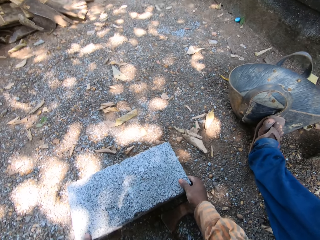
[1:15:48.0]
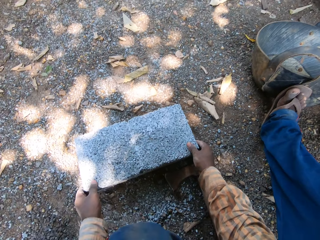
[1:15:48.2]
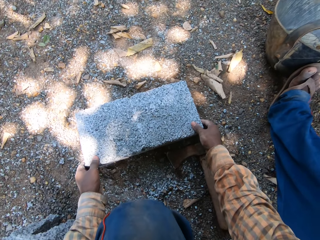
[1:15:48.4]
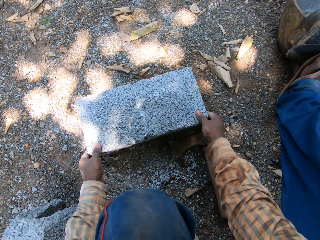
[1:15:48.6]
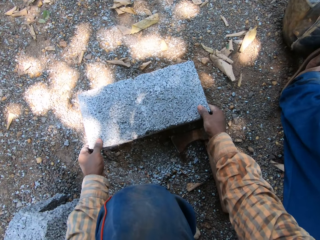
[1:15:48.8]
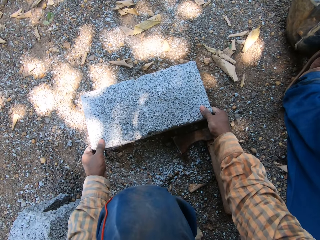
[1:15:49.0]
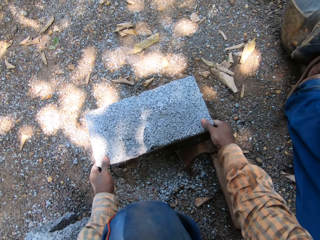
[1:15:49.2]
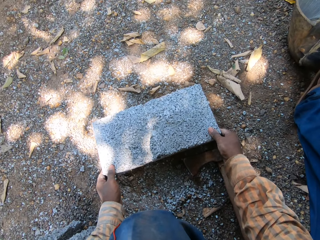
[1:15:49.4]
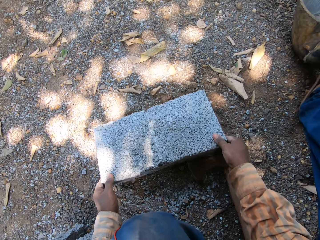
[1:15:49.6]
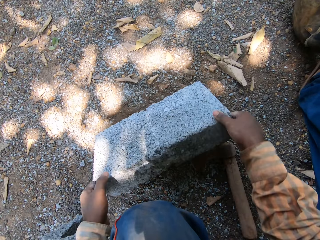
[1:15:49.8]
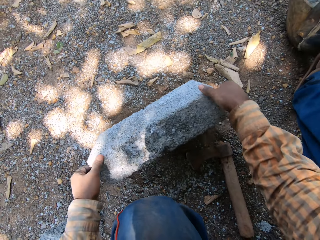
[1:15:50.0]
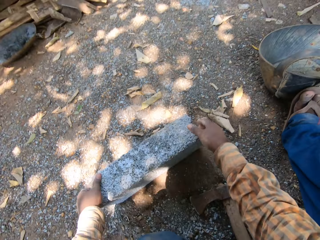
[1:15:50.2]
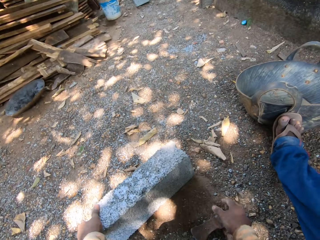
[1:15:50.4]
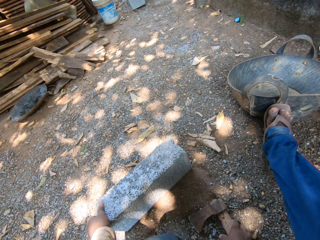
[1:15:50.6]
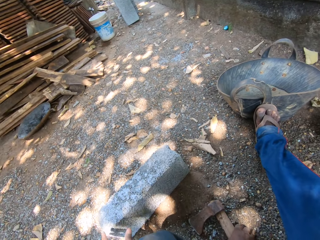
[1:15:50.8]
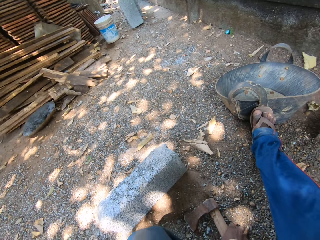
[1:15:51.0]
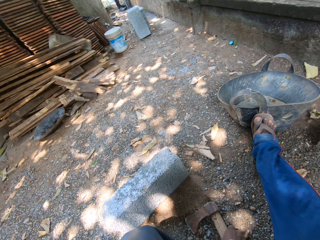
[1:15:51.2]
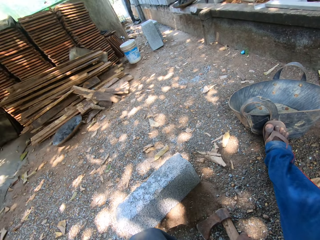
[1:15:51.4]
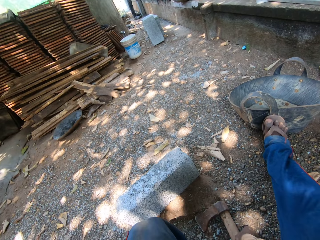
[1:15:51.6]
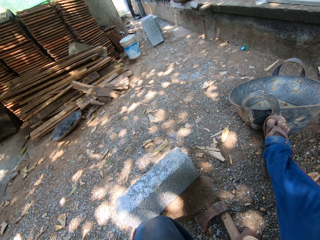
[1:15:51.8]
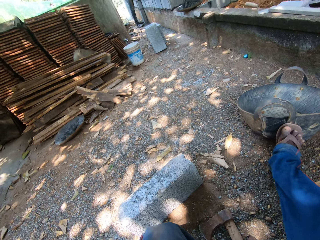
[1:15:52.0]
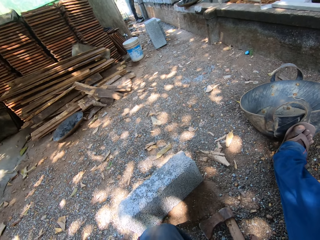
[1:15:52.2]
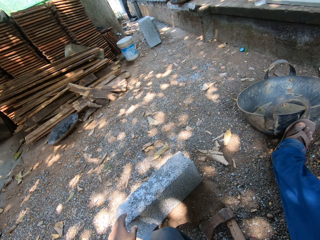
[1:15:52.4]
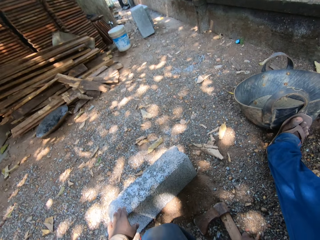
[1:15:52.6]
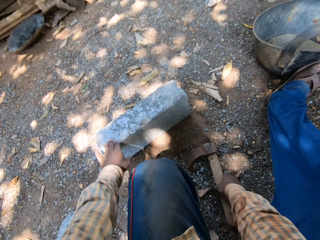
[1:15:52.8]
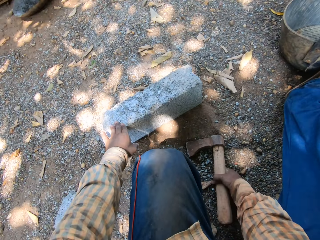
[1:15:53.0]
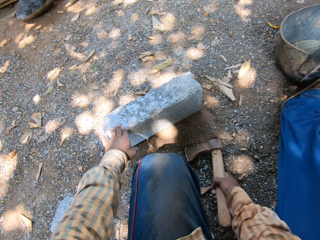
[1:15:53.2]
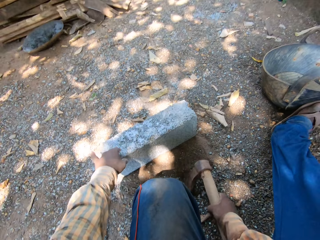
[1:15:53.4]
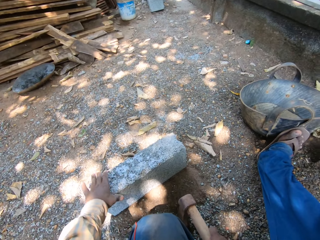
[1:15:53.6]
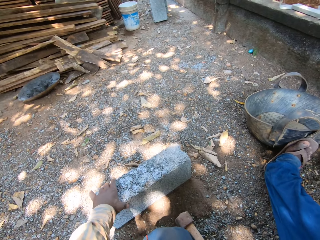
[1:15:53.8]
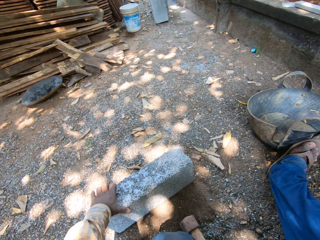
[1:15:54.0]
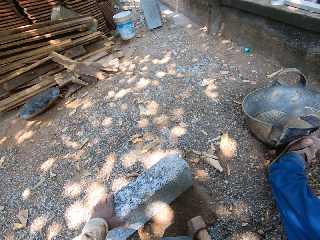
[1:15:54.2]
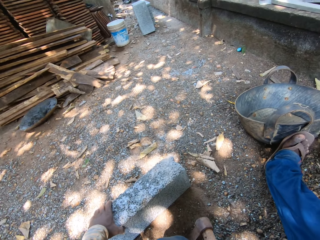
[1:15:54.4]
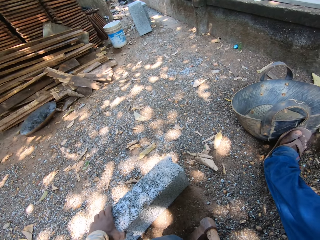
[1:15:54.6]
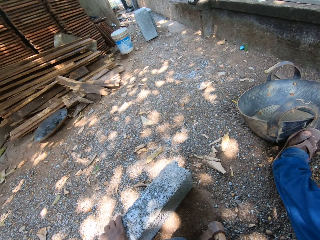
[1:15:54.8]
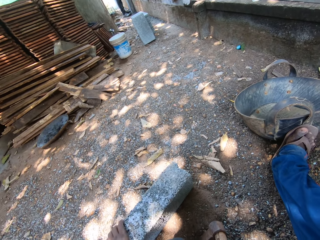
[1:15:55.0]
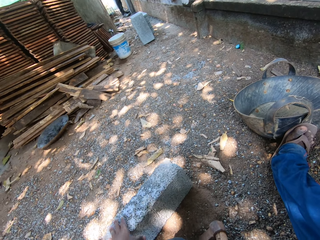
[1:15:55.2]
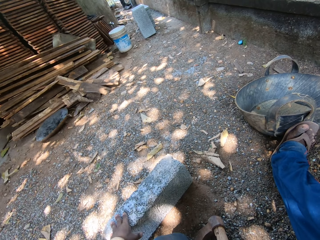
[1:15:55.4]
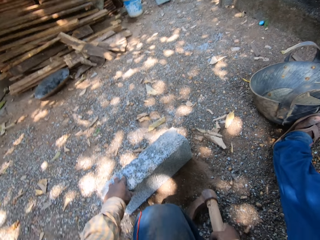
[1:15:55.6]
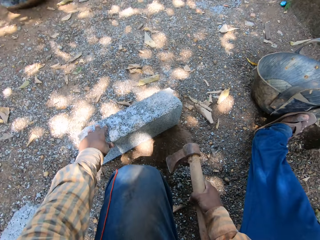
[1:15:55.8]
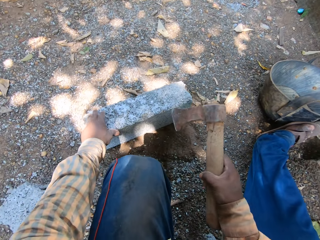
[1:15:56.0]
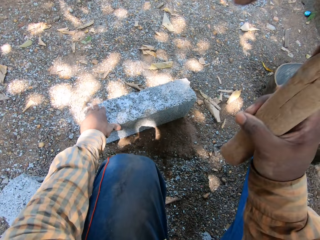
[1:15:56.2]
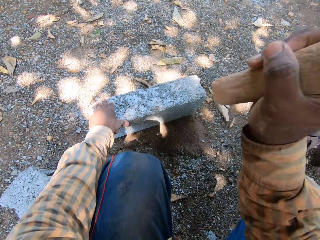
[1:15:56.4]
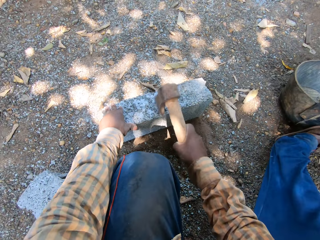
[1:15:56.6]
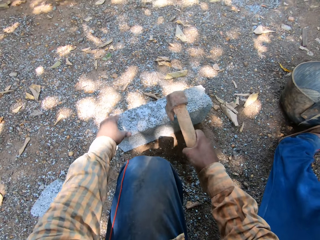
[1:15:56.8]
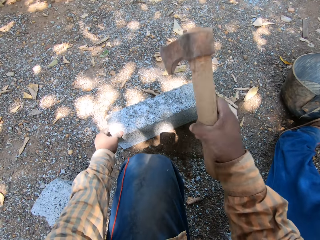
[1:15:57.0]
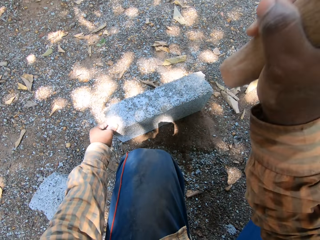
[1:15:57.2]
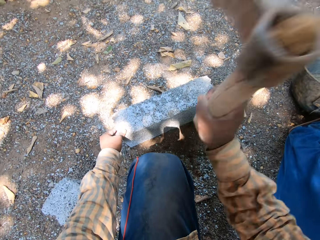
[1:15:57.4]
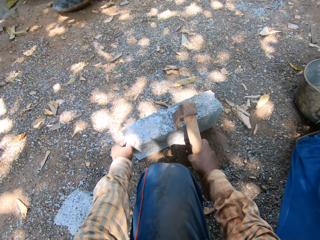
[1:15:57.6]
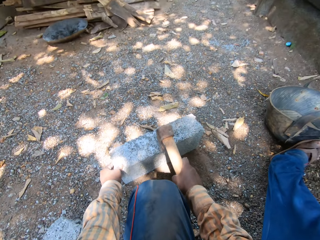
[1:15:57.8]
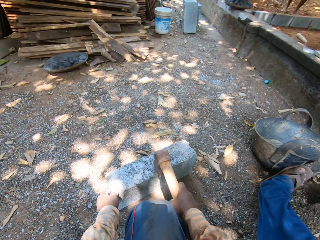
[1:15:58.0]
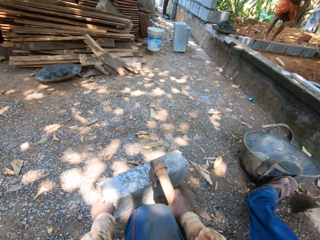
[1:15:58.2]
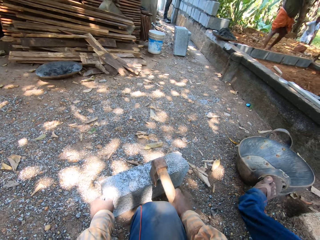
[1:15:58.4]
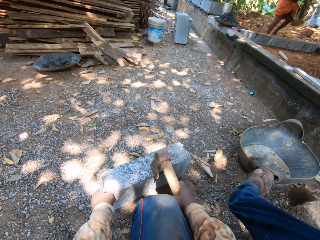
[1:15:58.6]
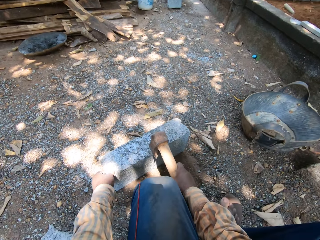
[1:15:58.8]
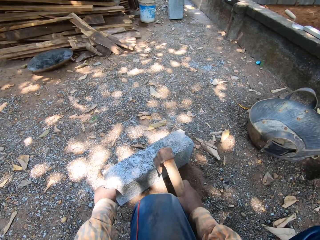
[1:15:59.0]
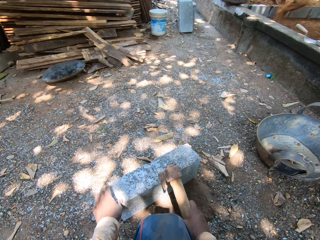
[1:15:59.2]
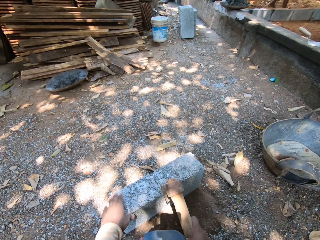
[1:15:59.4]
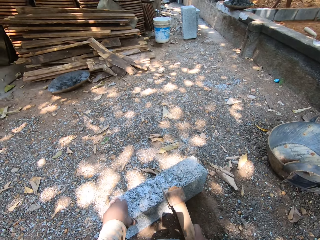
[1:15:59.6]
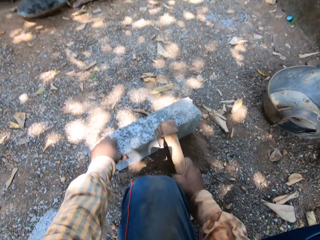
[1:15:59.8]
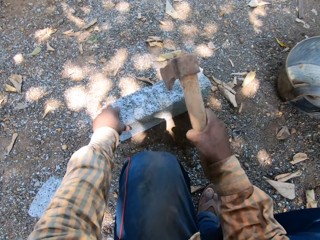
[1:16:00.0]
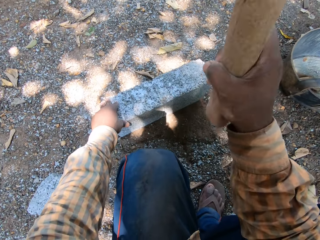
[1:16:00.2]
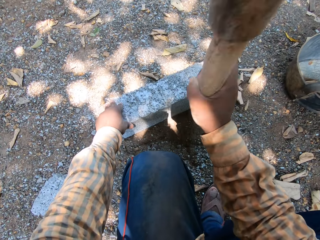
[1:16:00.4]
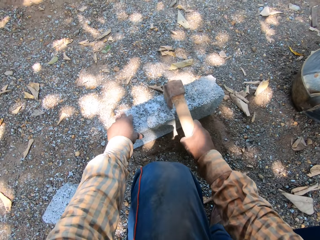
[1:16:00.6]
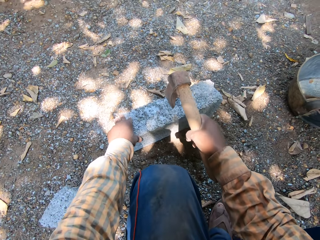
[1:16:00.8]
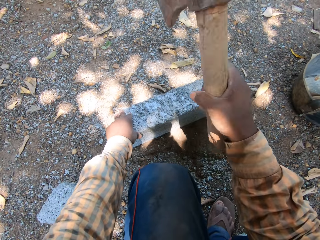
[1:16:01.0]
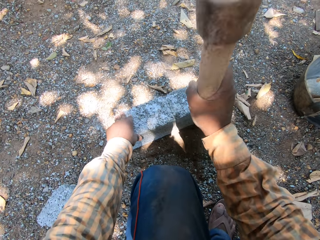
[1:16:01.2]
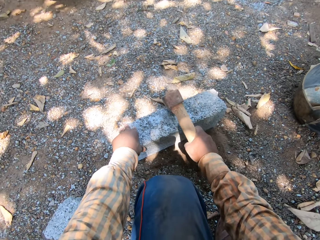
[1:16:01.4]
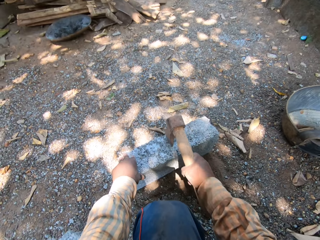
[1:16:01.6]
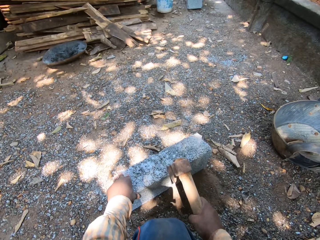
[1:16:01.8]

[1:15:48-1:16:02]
The camera wearer turns the brick or concrete block on the ground with both hands. He holds the brick with his left hand. He picks up the axe from the ground with his right hand. He hits the brick with the axe in his right hand. He cuts the concrete block.

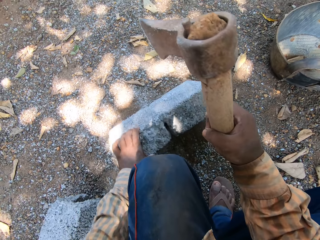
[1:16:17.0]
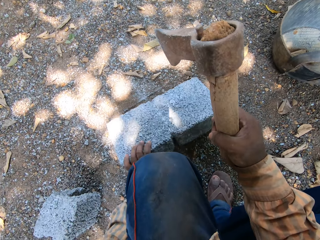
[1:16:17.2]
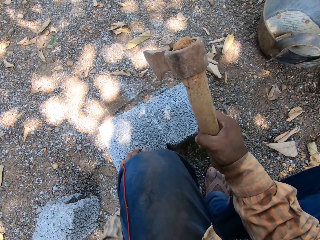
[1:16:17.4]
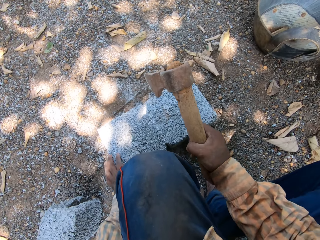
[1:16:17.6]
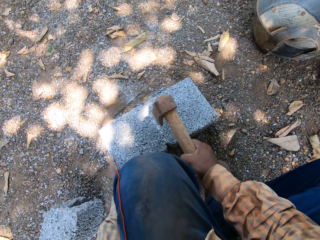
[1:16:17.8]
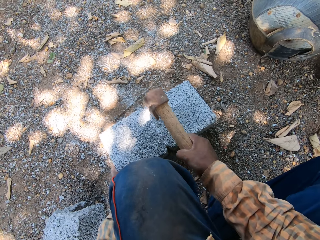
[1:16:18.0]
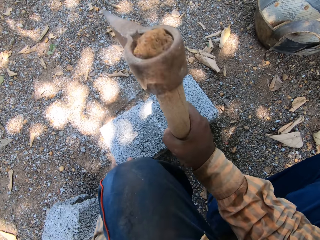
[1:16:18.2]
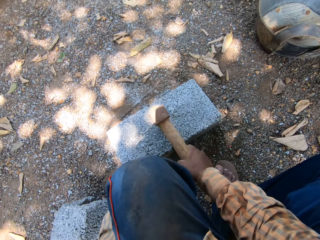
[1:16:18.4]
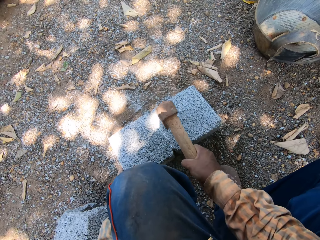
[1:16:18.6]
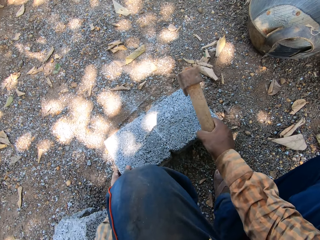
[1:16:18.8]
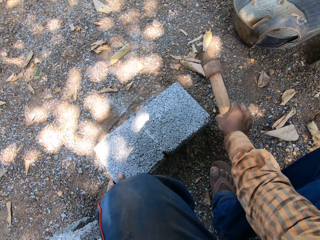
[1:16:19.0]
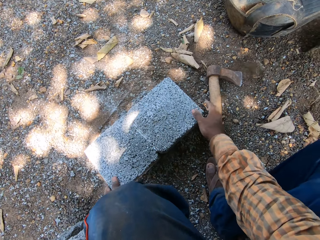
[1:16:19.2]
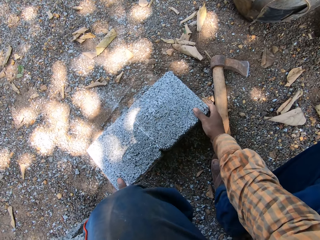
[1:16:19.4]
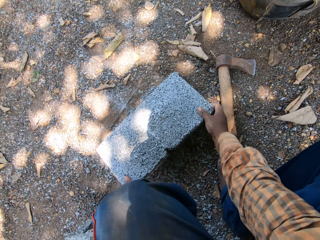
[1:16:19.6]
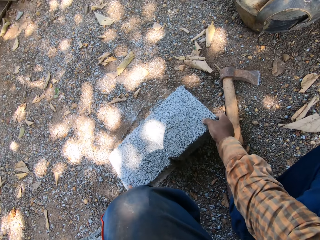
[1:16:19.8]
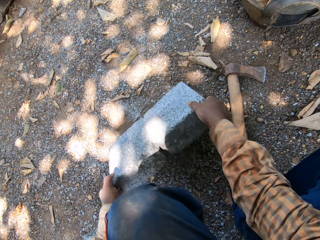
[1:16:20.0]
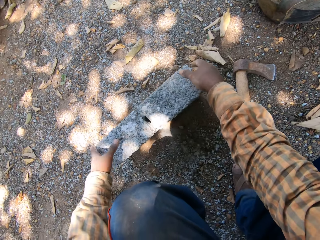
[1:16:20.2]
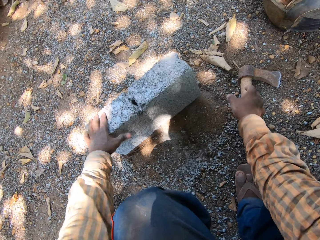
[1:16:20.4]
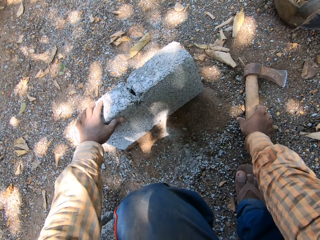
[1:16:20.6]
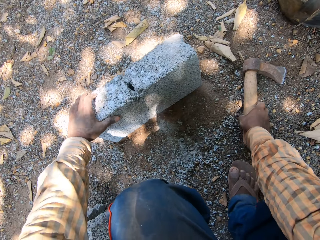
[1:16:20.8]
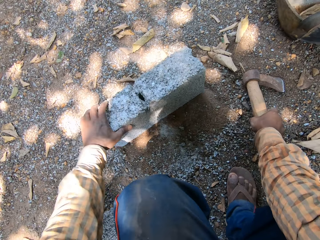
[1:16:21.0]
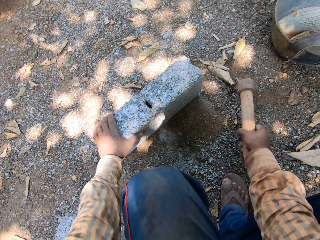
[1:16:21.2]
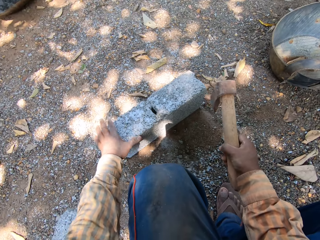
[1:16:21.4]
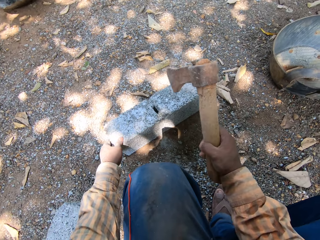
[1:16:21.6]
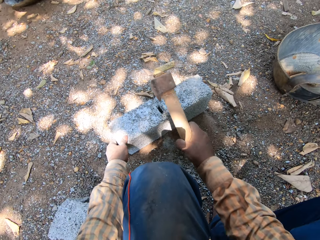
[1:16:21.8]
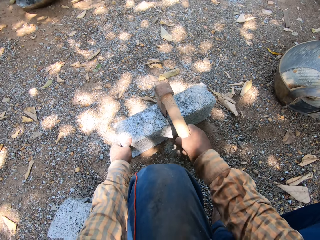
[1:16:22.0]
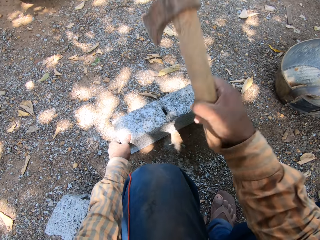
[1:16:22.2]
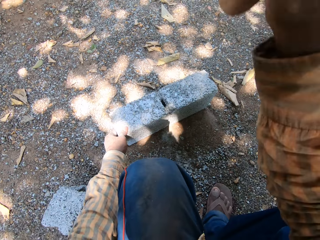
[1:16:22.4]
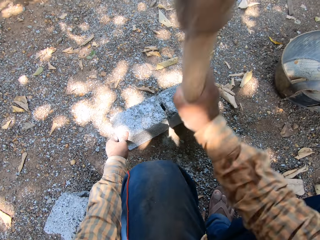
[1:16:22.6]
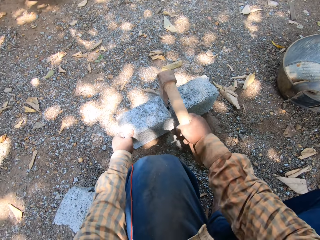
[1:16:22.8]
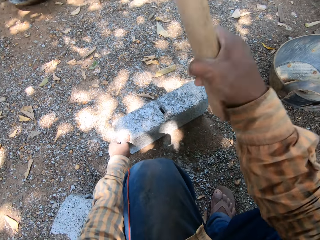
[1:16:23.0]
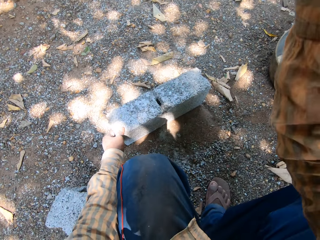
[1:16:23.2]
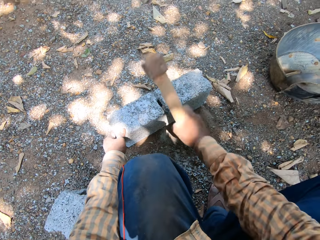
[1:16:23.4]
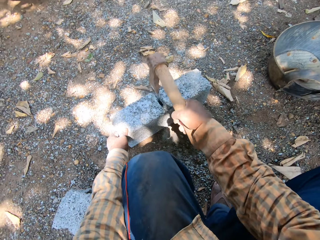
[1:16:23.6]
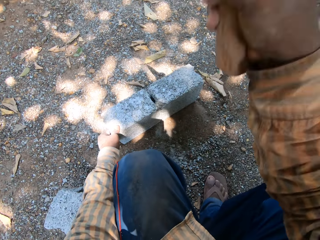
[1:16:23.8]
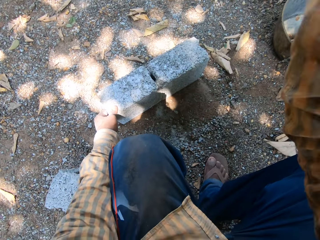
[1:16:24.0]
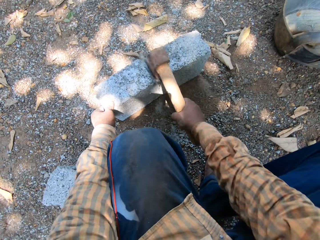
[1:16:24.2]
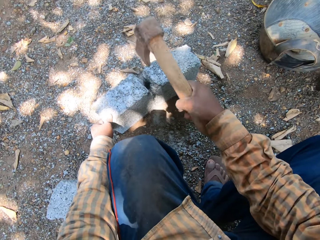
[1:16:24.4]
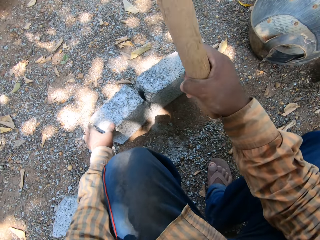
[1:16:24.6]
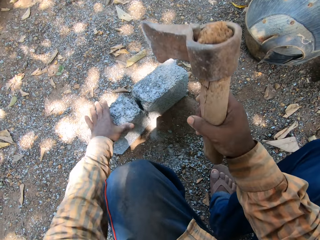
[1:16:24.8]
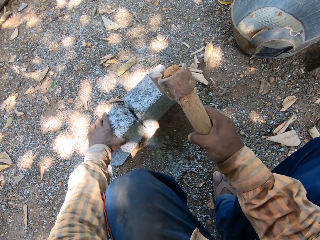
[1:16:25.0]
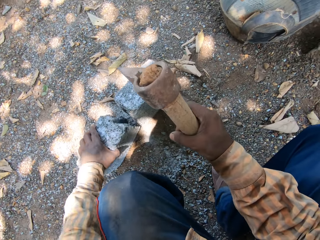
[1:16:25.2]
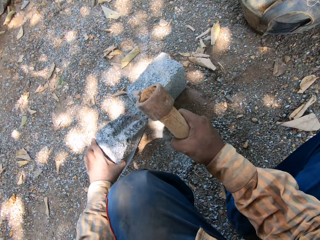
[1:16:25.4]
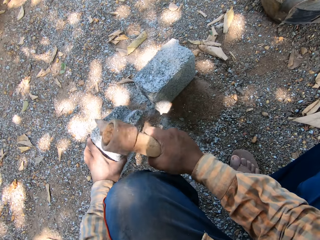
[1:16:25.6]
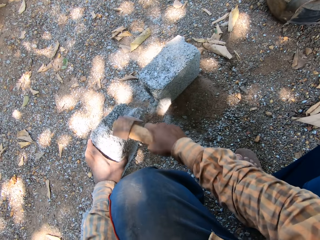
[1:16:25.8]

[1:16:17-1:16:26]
The camera wearer drops the axe on the ground with his right hand. He turns the brick or concrete block with both hands. He holds the brick with his left hand. He picks up the axe from the ground with his right hand. He hits the brick with the axe in his right hand. He cuts the concrete block. He breaks the concrete block.
